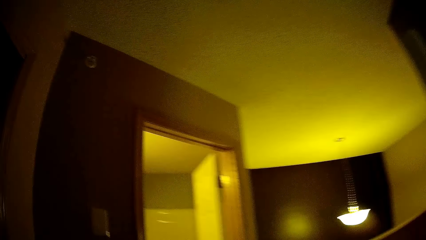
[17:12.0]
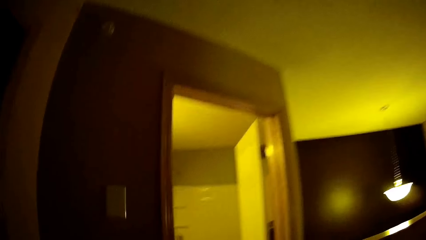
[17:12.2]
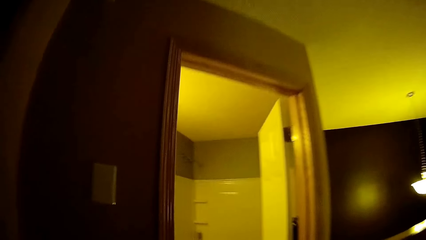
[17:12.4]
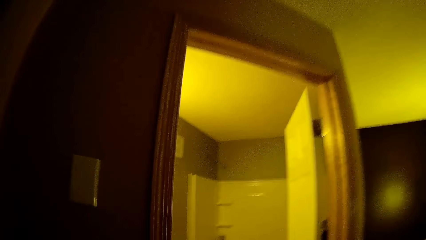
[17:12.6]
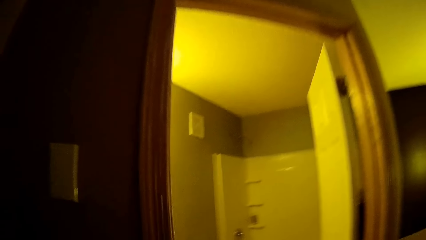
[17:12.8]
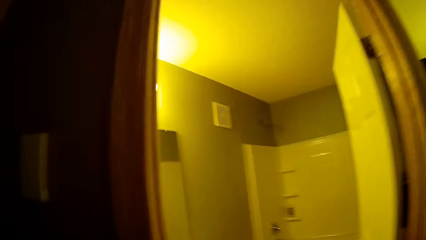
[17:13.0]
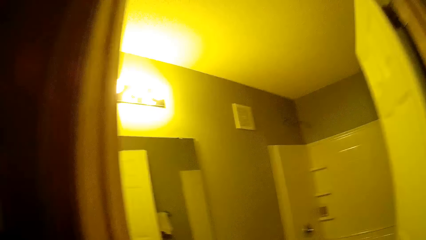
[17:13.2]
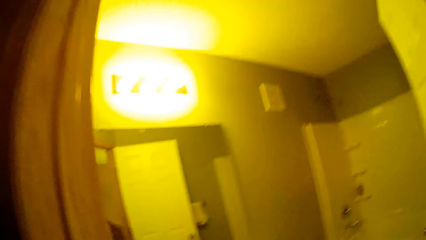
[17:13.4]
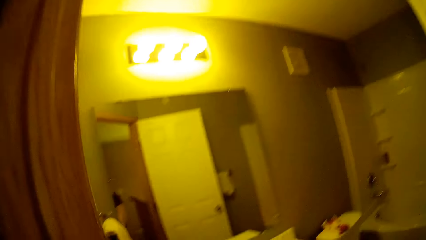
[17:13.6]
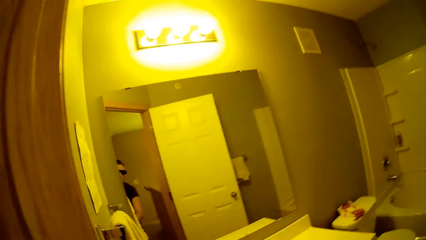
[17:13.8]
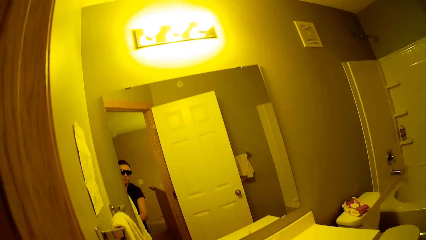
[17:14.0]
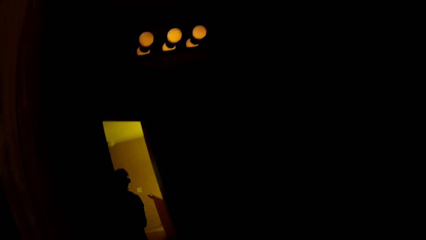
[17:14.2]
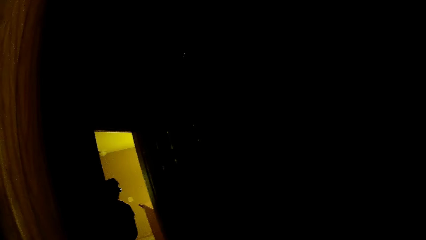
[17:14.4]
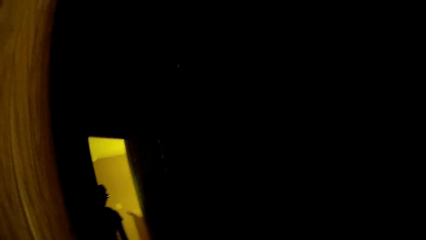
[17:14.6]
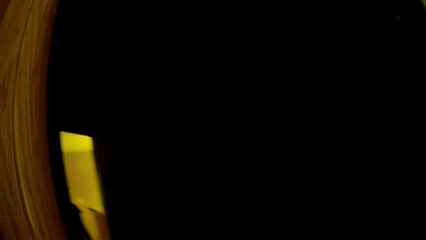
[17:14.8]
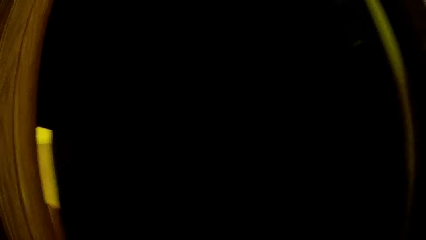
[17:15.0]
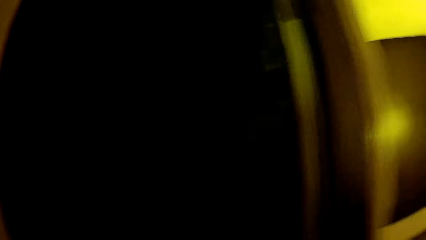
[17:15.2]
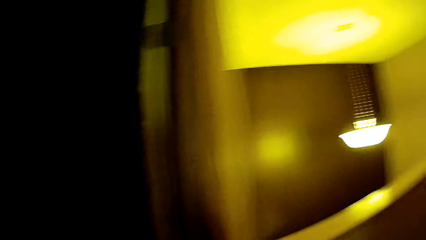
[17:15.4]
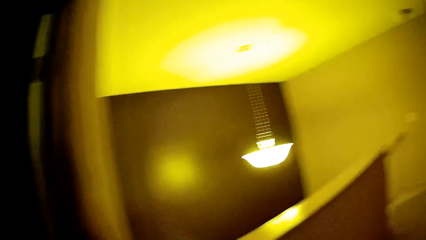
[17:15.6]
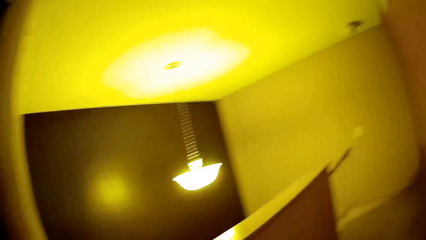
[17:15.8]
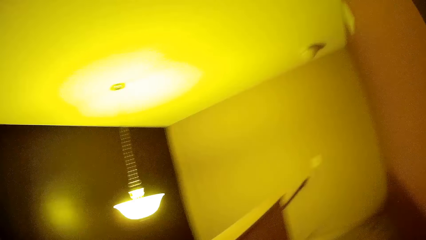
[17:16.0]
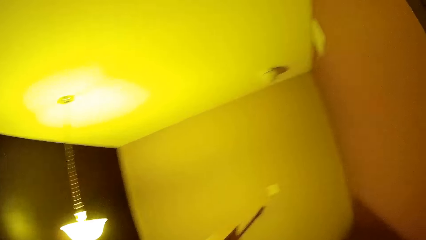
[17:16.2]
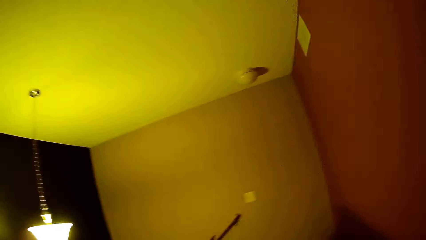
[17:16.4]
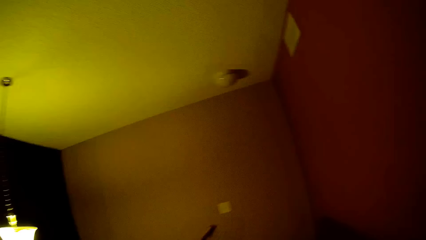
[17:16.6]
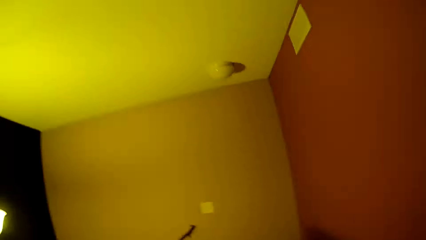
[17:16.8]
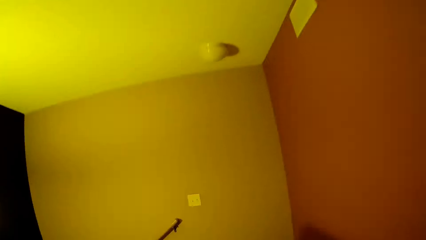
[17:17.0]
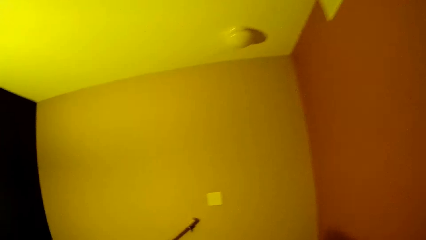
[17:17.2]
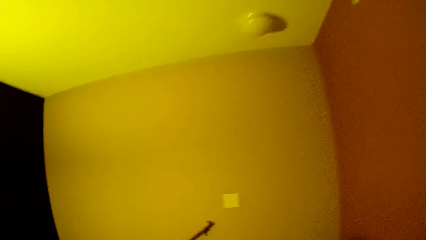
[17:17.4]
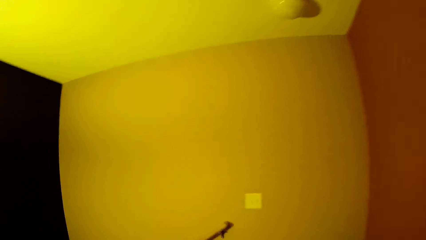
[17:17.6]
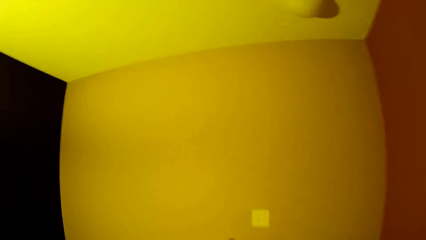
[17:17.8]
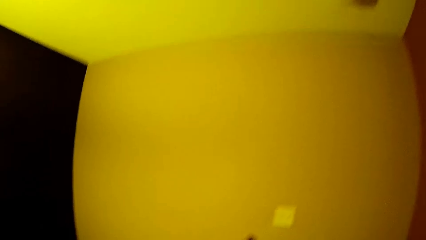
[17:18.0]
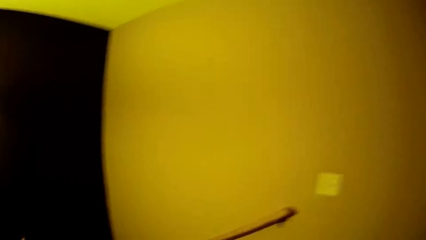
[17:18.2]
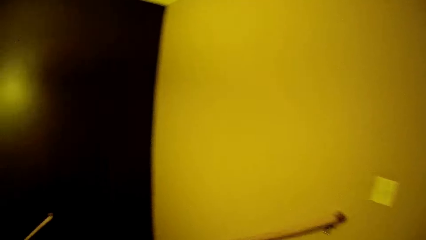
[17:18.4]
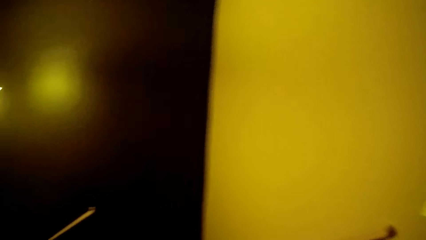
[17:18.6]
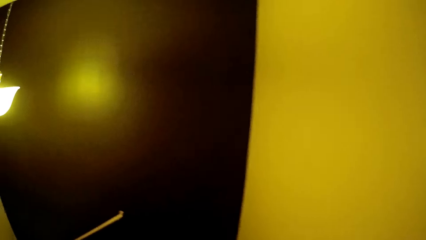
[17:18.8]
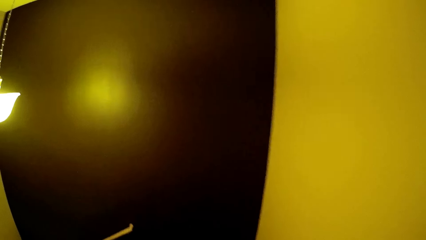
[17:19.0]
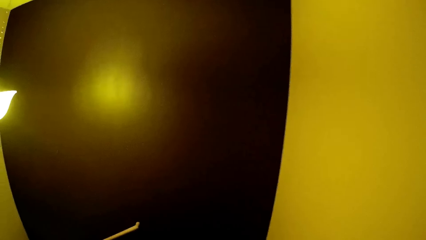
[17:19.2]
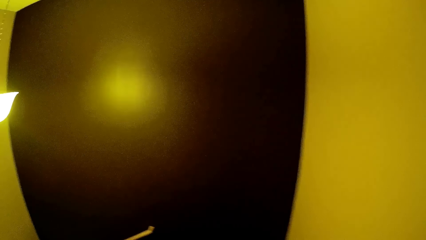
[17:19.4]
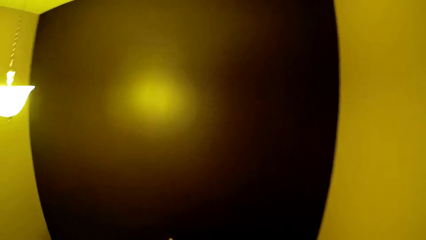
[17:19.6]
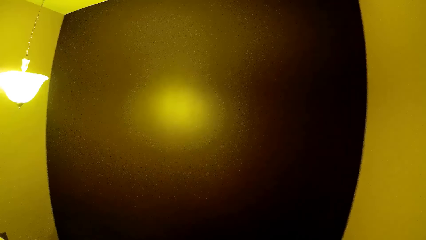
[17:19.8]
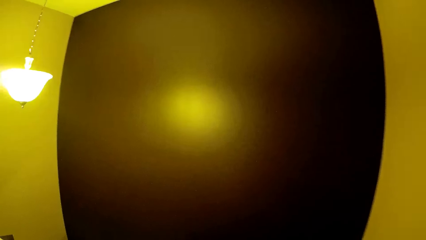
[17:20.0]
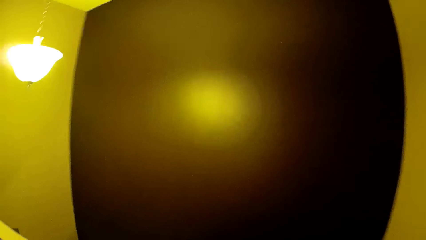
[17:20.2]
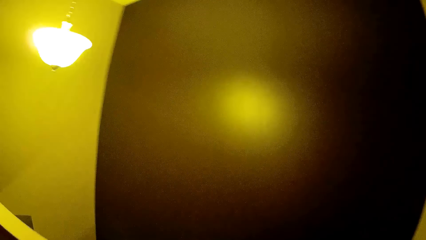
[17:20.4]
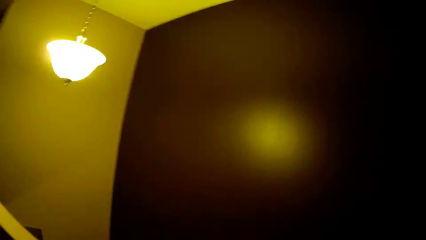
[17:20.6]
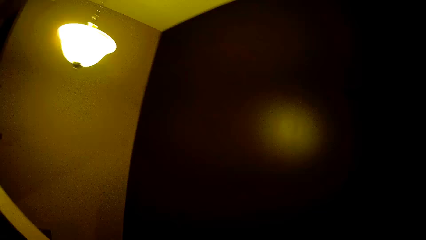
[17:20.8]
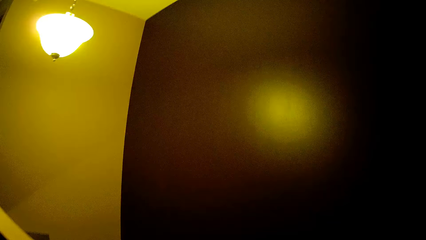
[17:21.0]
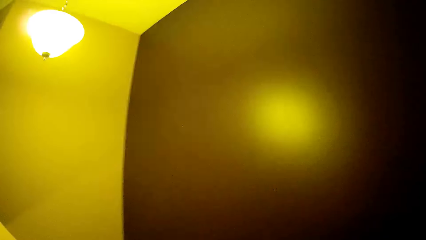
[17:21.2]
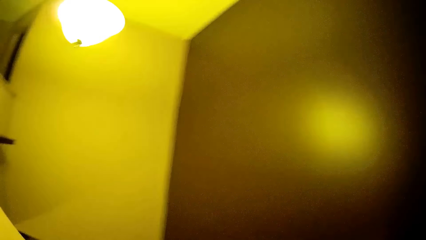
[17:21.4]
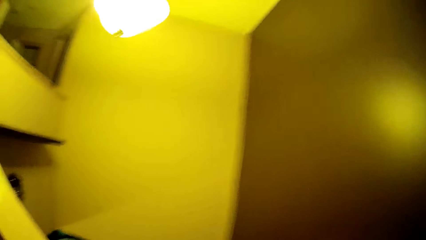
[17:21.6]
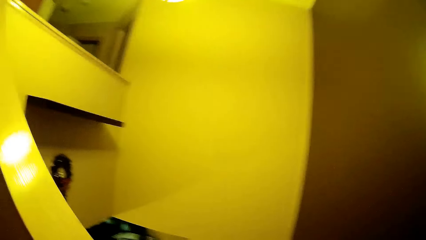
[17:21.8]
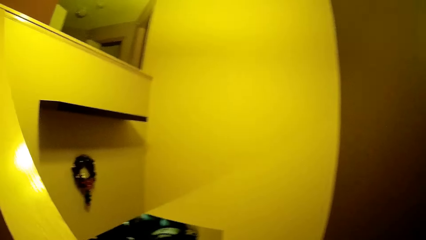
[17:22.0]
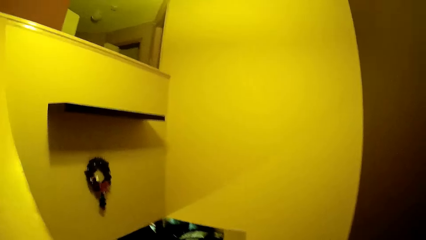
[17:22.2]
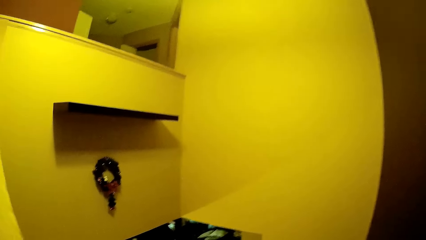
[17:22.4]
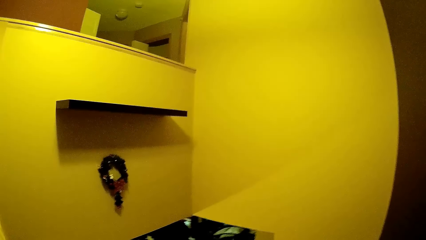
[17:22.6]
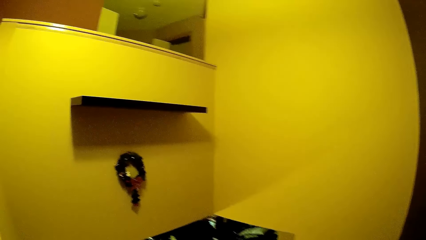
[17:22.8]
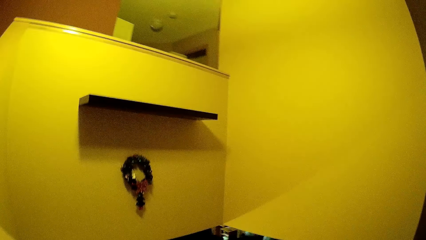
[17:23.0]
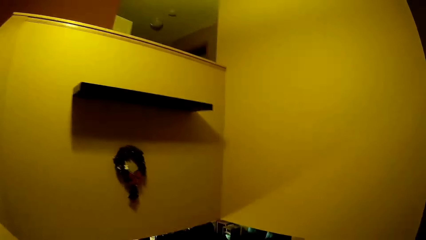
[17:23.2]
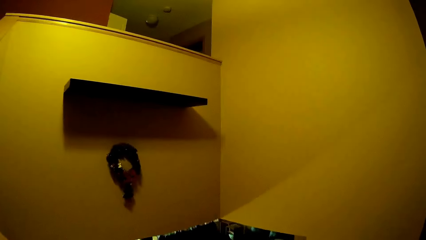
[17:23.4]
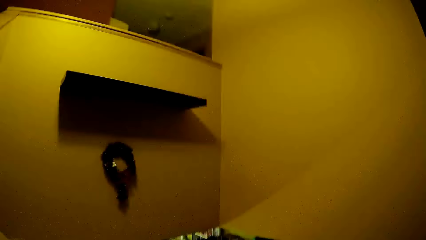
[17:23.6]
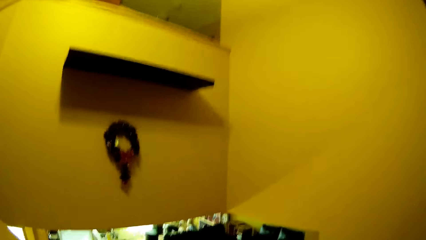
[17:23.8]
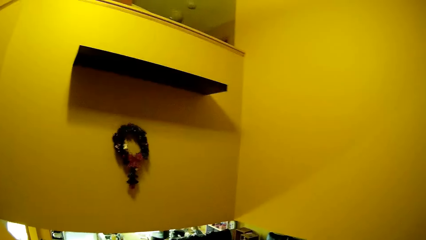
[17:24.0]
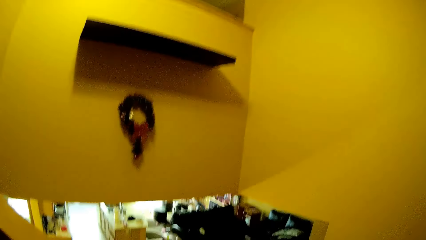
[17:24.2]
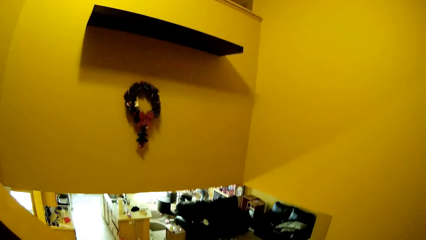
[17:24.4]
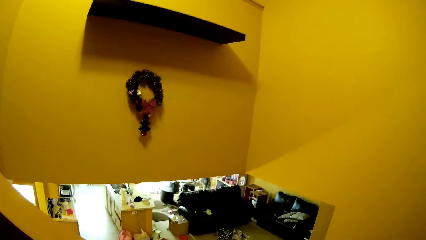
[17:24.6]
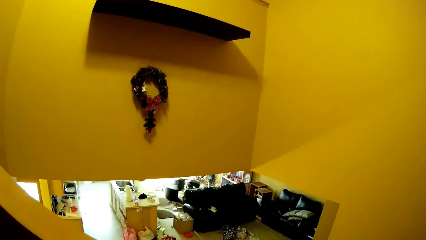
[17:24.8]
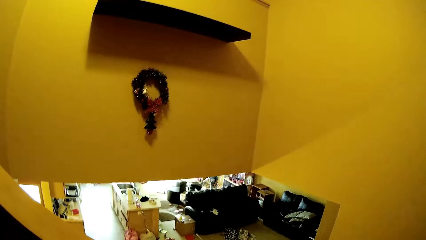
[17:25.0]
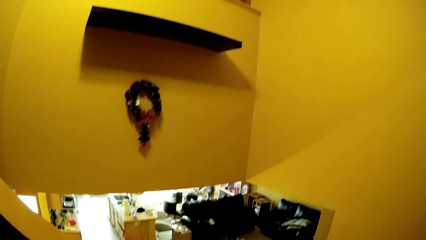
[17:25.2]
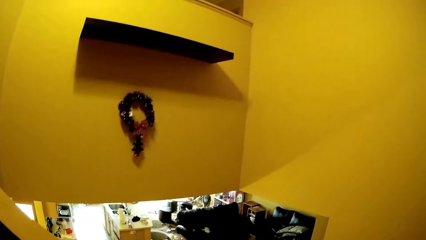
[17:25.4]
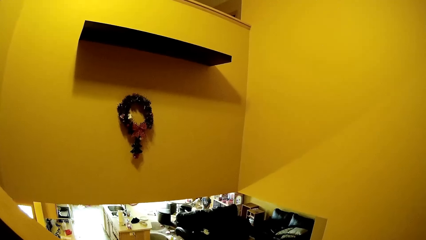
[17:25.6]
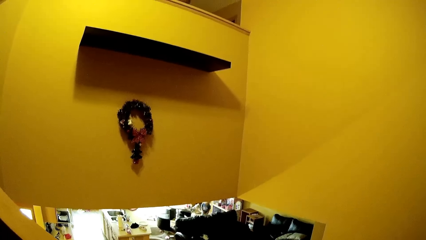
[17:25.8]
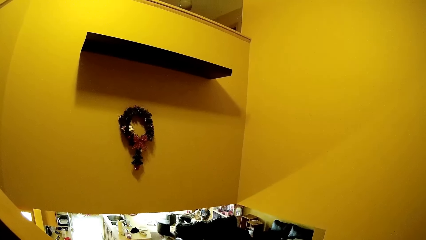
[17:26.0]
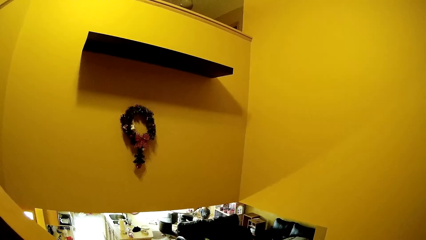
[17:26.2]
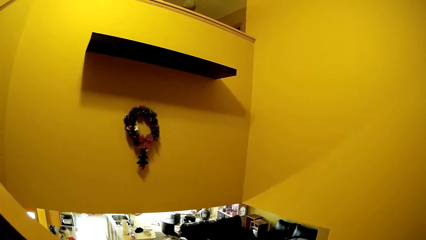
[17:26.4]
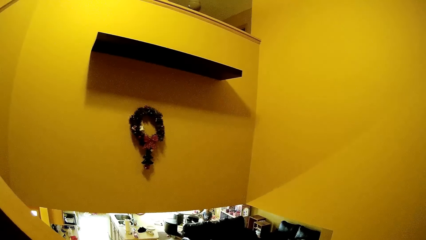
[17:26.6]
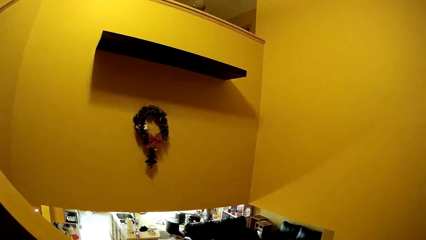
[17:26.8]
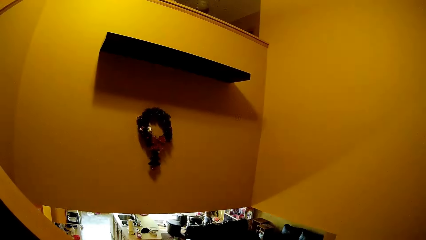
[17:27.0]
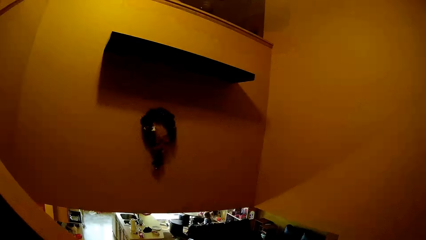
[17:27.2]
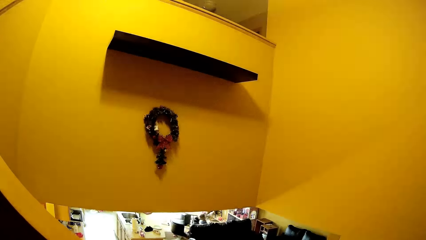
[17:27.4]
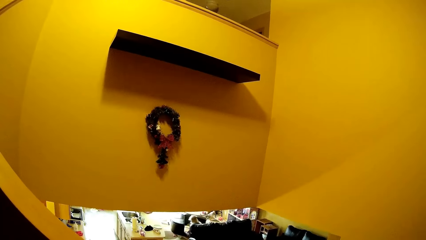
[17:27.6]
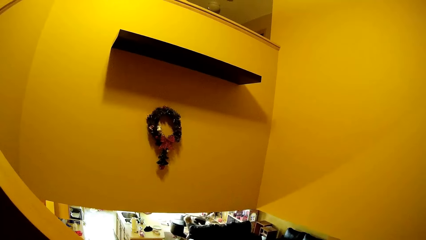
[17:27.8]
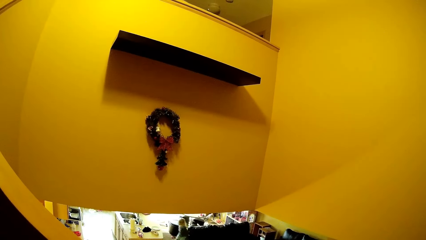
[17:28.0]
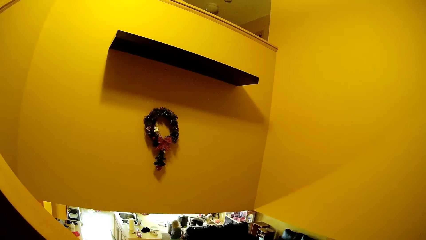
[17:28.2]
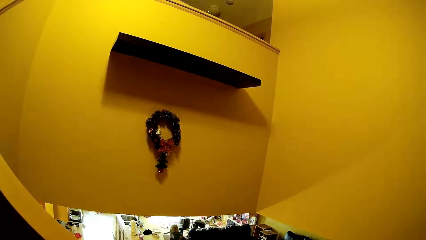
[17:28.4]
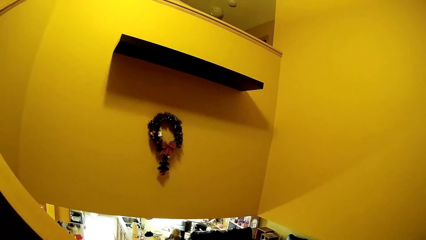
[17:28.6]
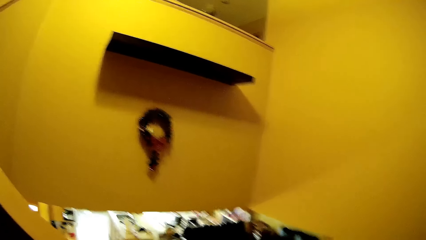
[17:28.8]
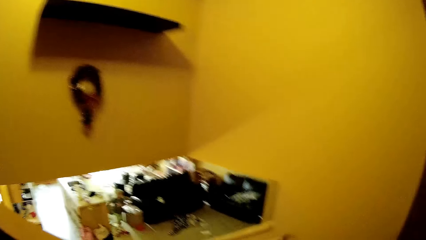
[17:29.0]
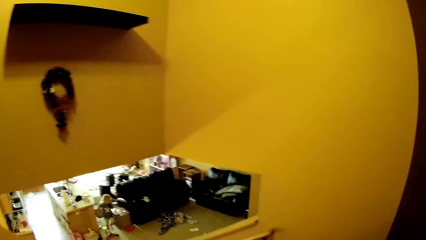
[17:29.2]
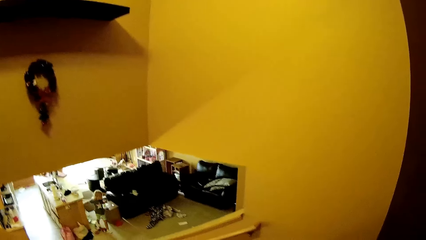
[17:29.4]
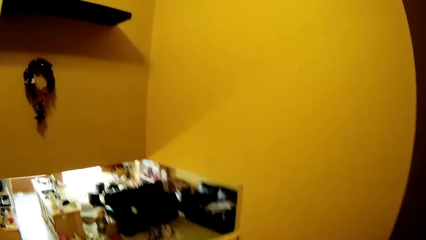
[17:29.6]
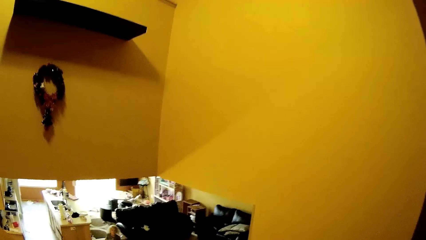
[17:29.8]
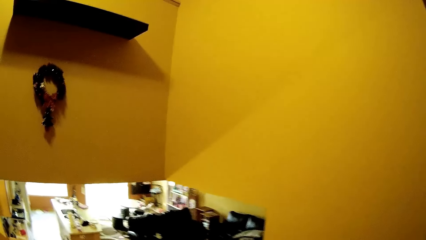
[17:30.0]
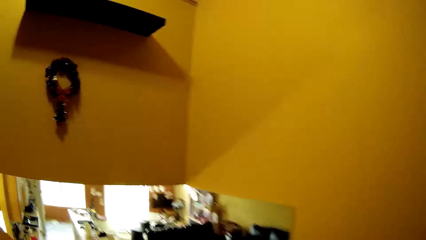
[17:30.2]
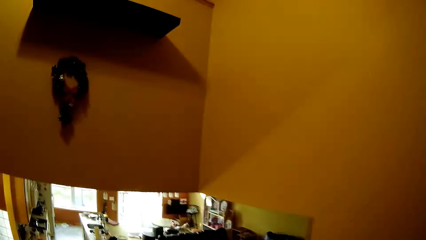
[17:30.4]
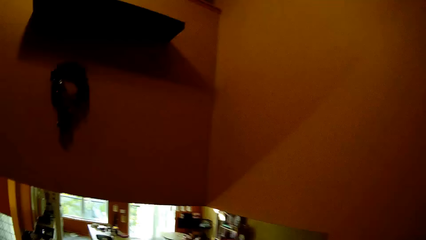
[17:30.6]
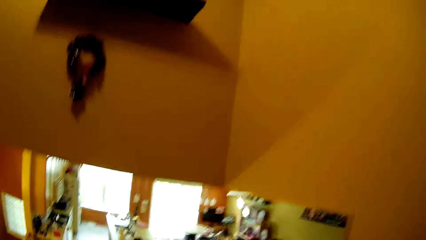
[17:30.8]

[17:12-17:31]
The camera wearer walks to the bathroom. She turns off the different light switch with her right hand. She walks around the house. She walks to the staircase. She talks to the child. She walks down the staircase. The child stands up. The child talks to the camera wearer. The child walks to a television set. The camera wearer stares around. She talks to the child.
